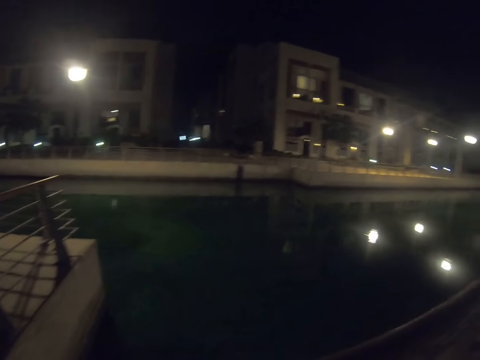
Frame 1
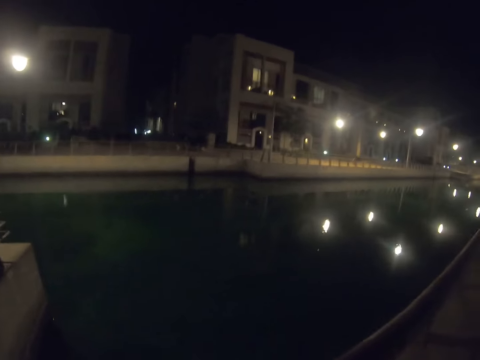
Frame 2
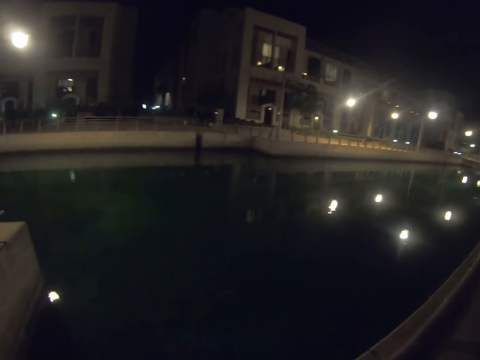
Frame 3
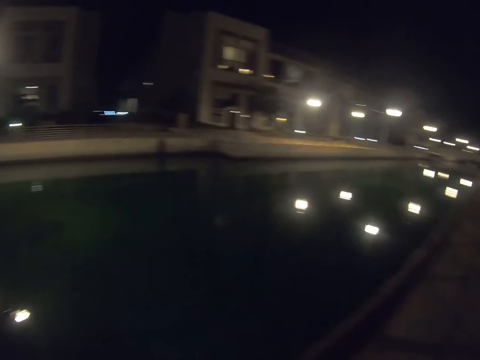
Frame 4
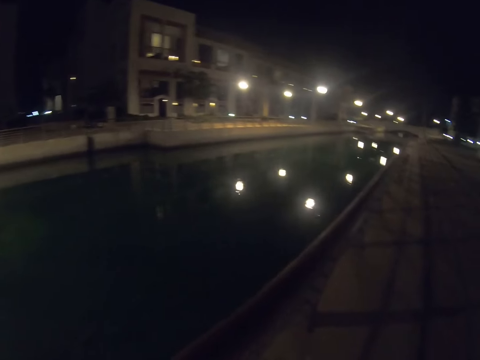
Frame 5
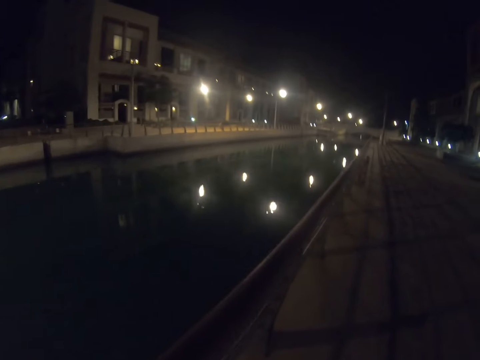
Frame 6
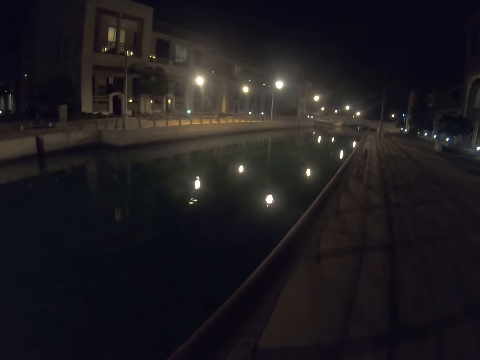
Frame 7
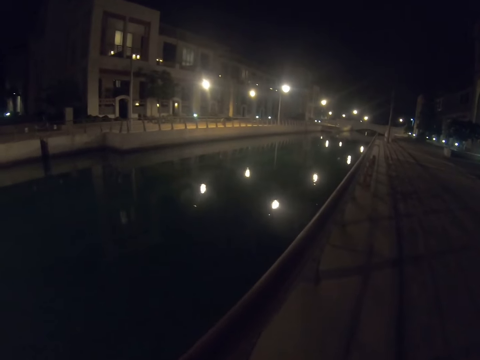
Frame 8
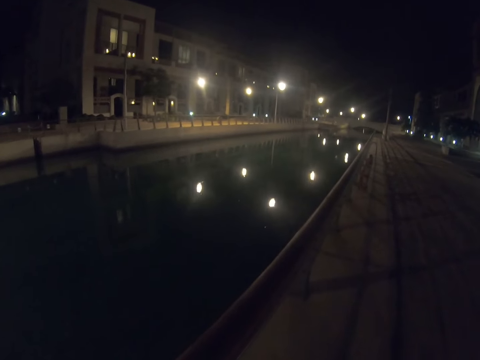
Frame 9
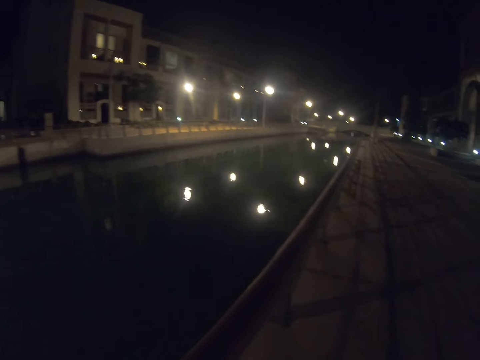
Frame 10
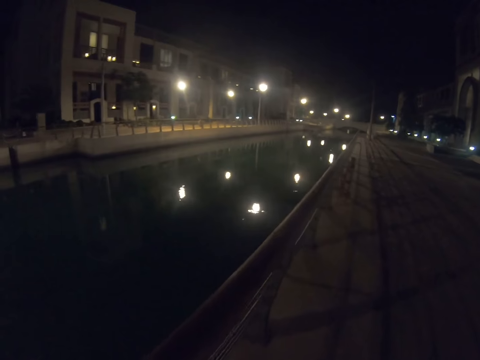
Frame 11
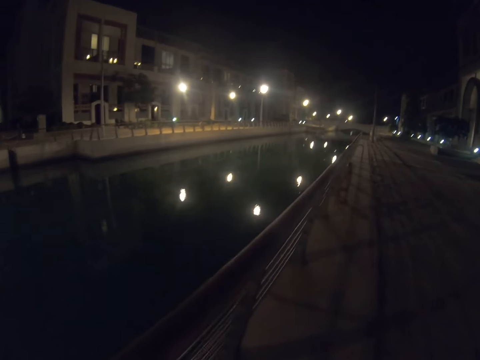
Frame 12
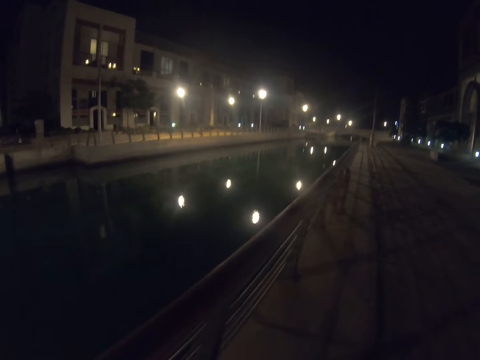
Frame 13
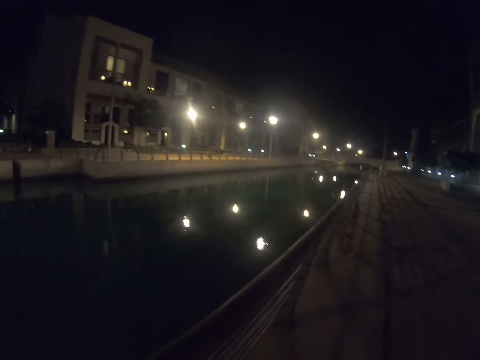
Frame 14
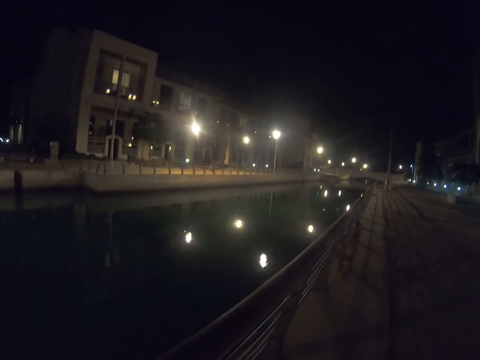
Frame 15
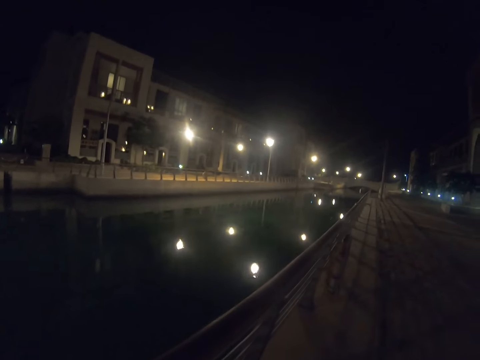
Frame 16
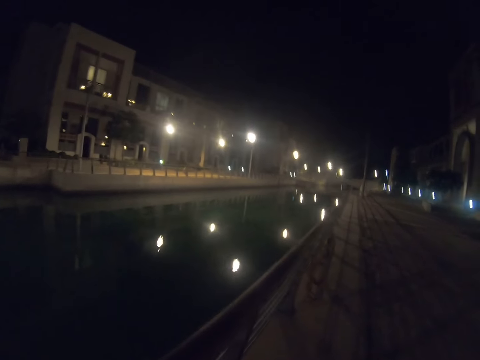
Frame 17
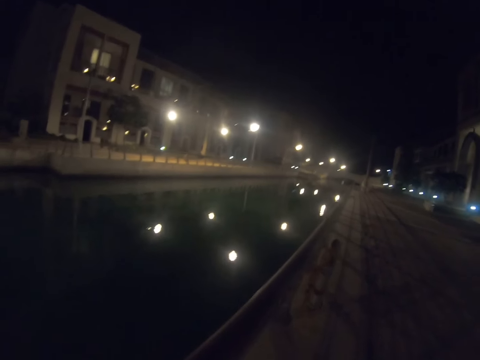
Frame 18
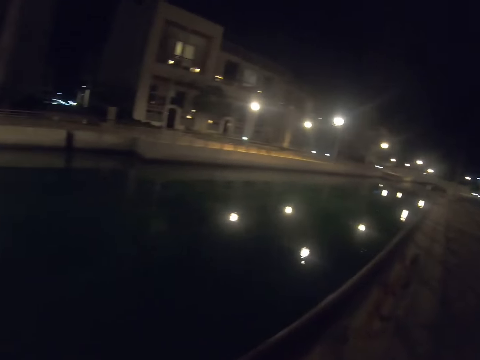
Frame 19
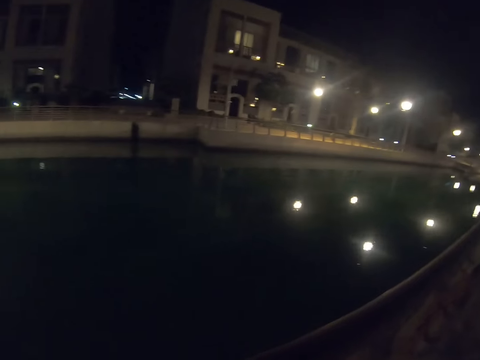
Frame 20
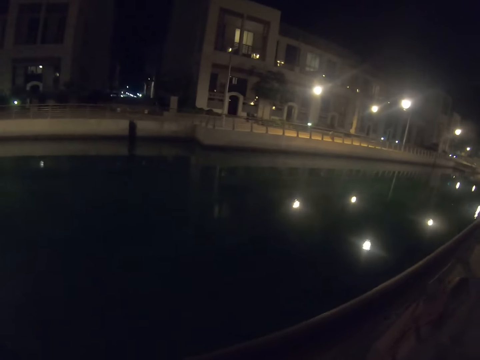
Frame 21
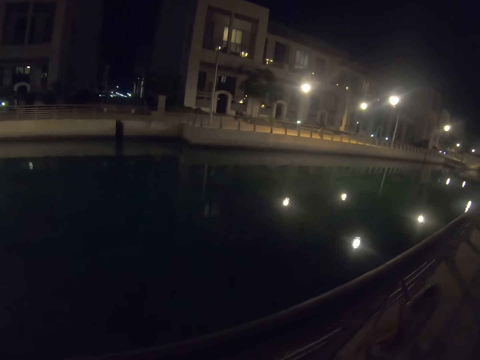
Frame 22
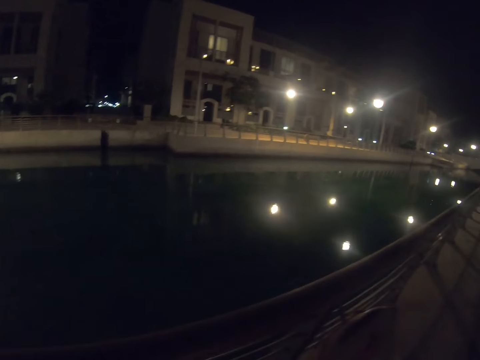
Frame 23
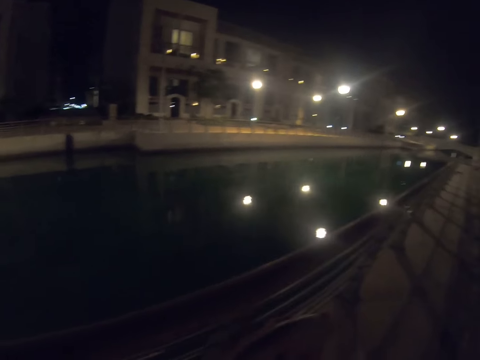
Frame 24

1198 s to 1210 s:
The camera wearer gazes at the waterway. They walk on the pathway. They gaze at the waterway.

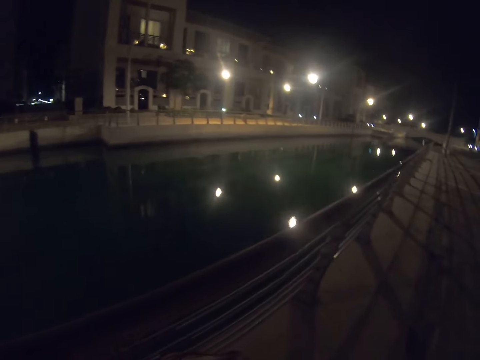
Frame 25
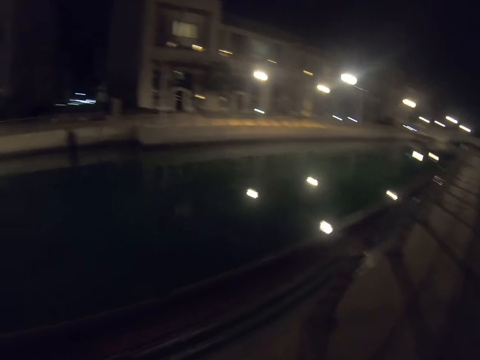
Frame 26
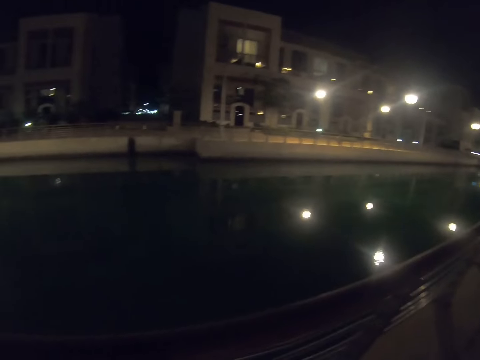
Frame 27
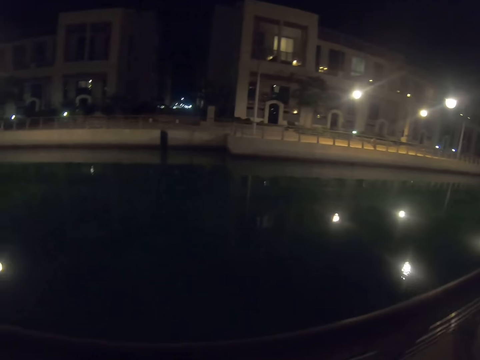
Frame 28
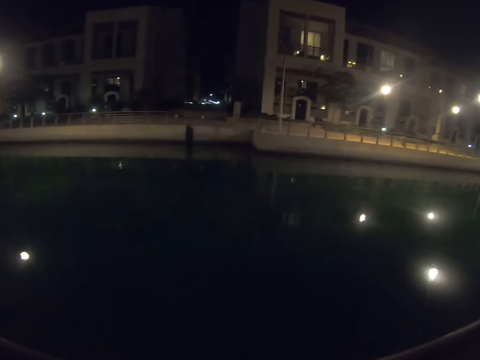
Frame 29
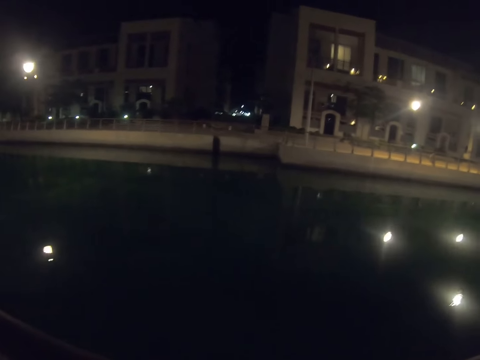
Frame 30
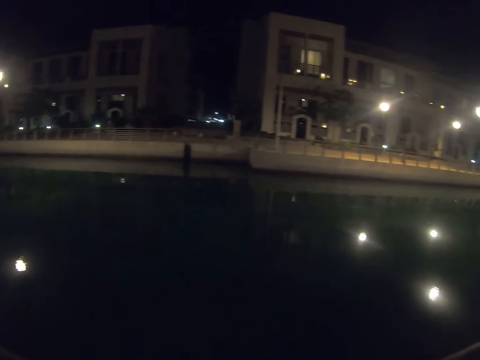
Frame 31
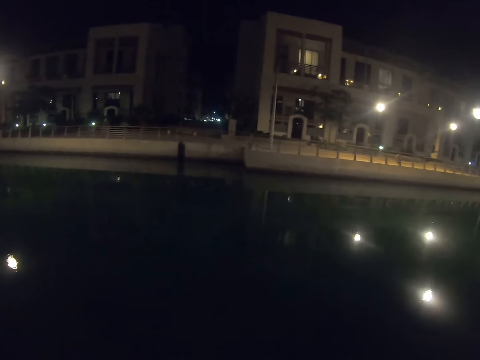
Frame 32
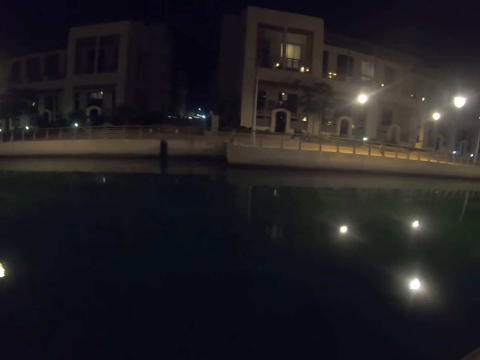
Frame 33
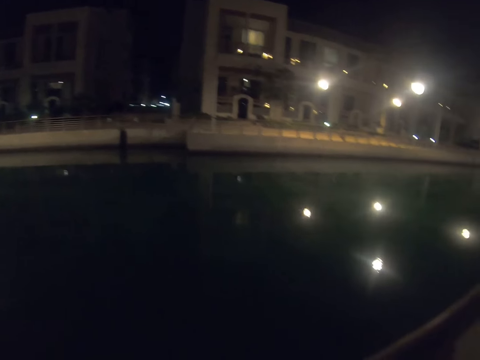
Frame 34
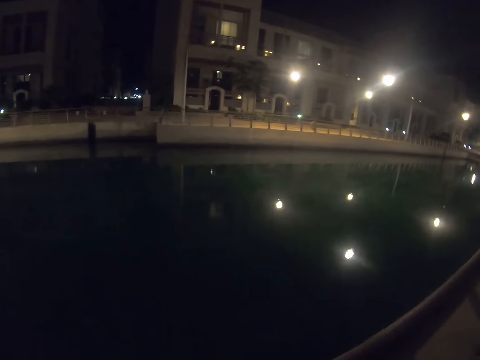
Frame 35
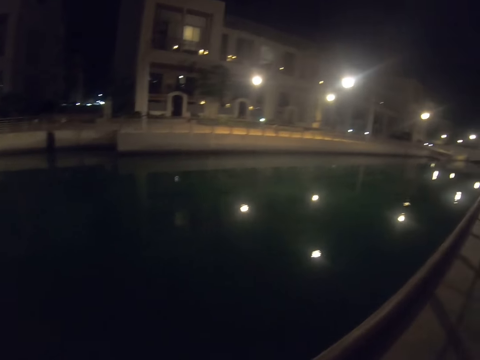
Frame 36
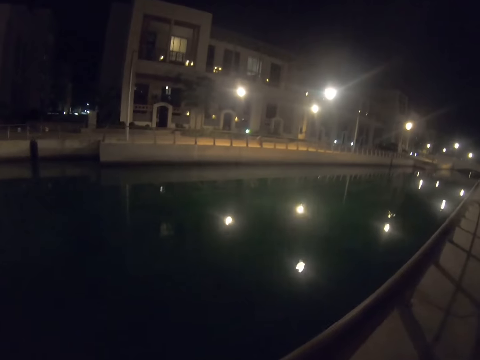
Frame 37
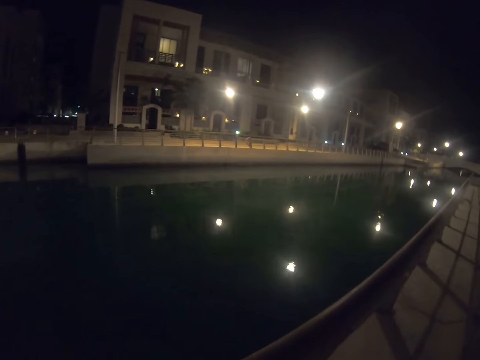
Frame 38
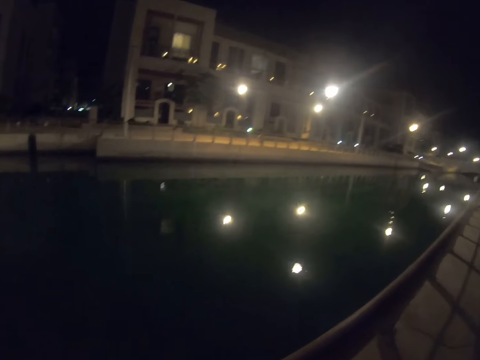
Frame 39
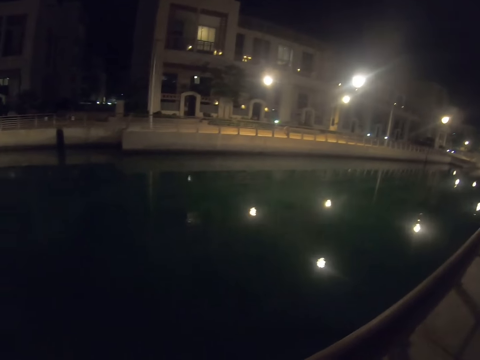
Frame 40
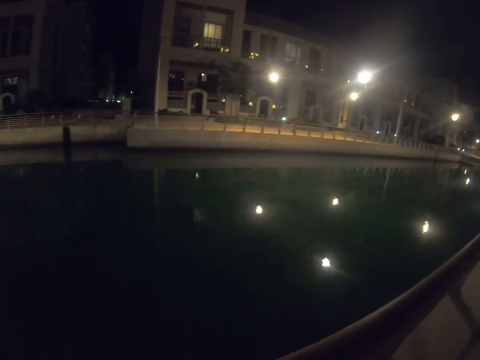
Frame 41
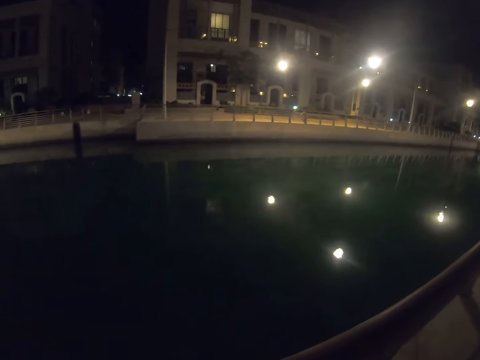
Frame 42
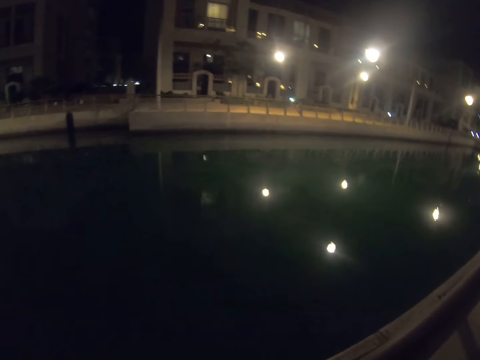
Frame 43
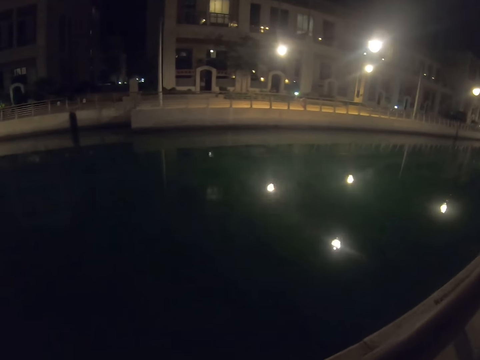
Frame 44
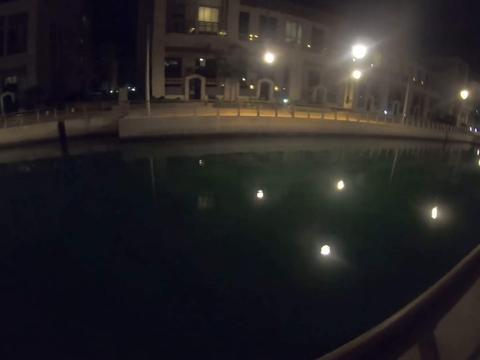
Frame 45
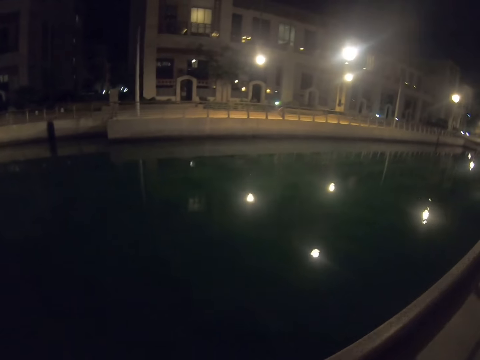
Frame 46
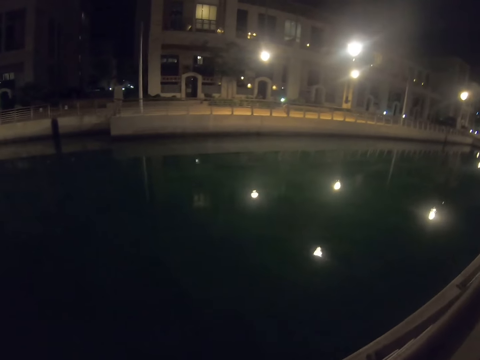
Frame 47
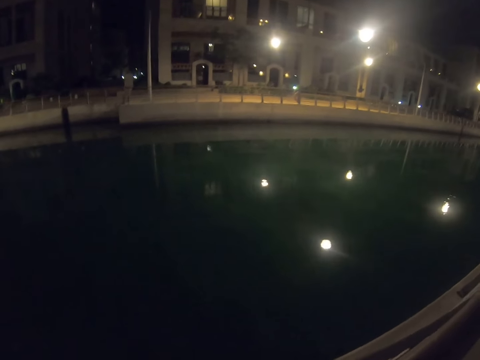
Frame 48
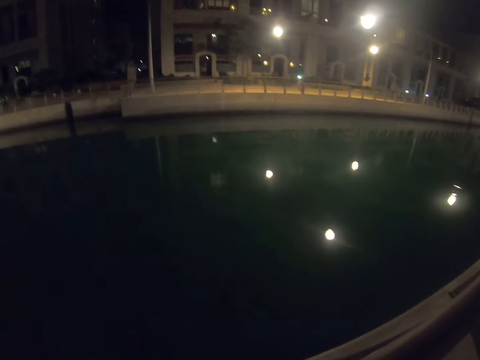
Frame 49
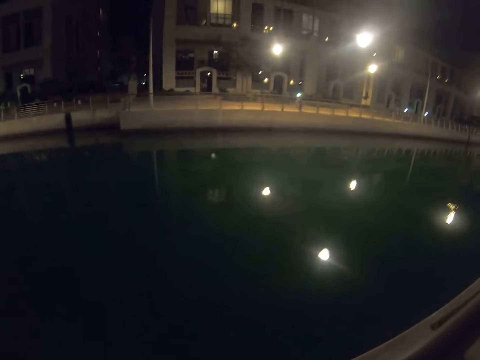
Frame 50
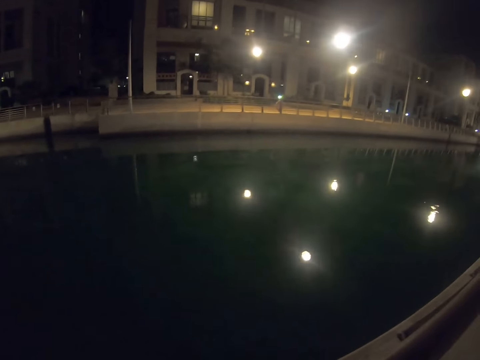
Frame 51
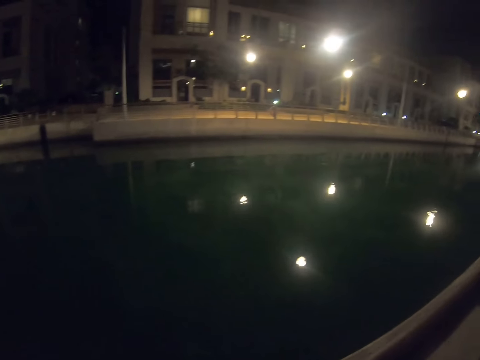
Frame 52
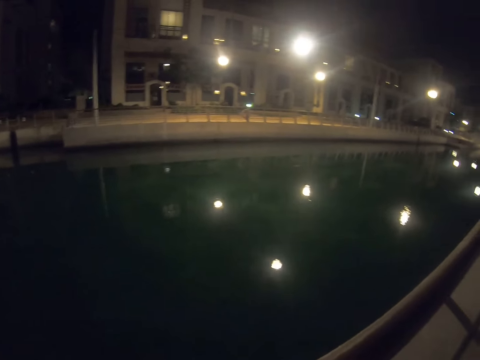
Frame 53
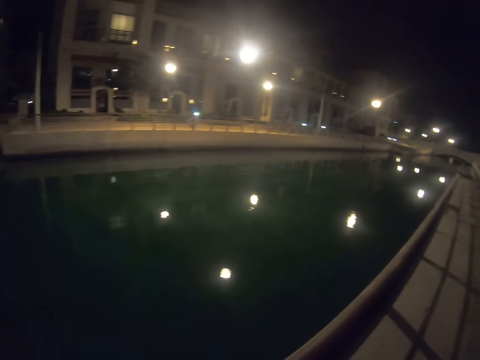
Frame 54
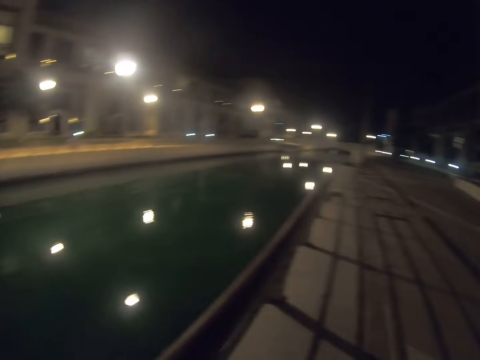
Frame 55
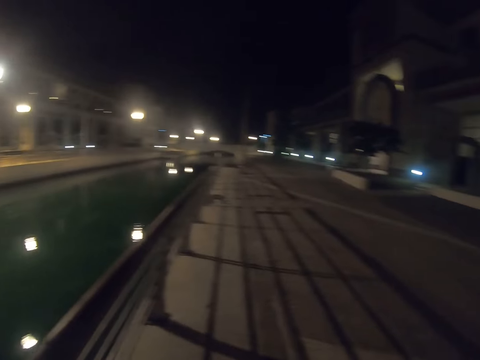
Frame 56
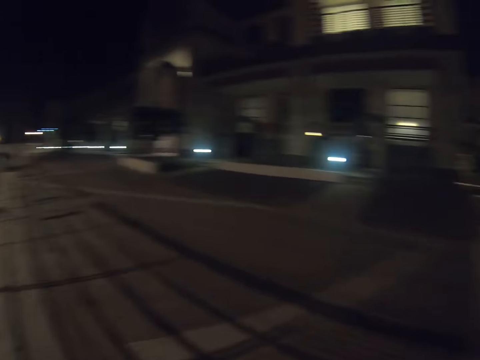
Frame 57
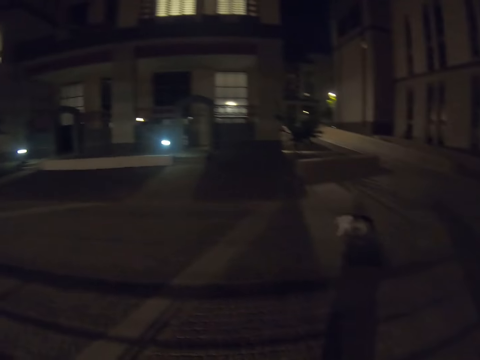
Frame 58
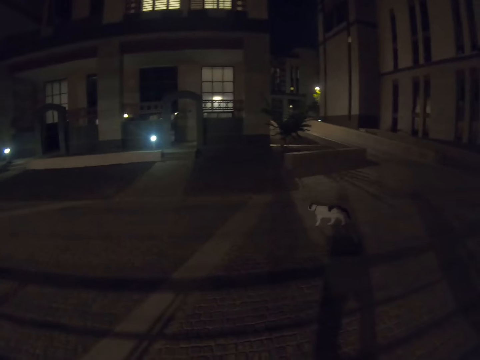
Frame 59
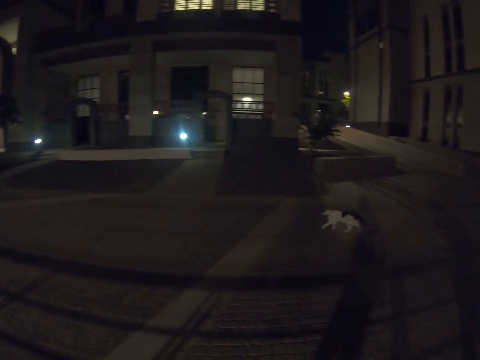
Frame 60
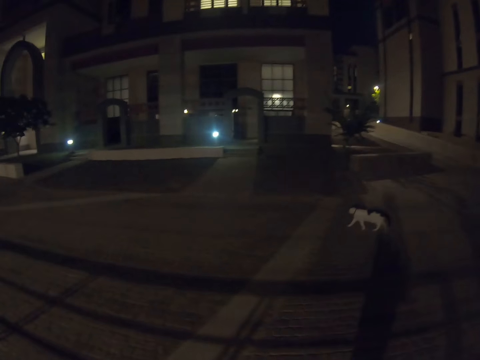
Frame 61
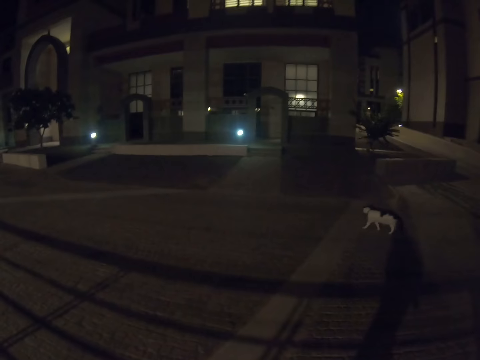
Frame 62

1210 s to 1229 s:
The camera wearer looks in the water. They turn around. They look at the cat.
